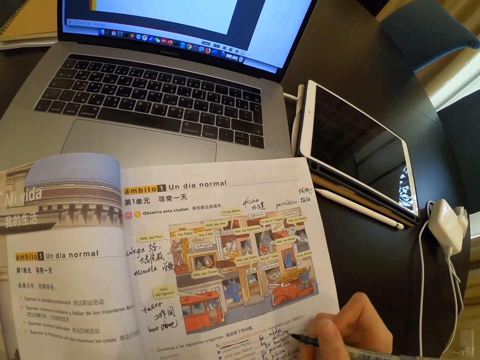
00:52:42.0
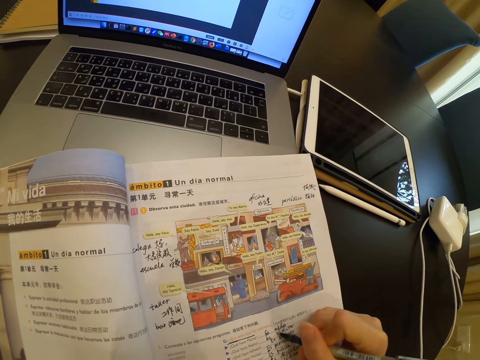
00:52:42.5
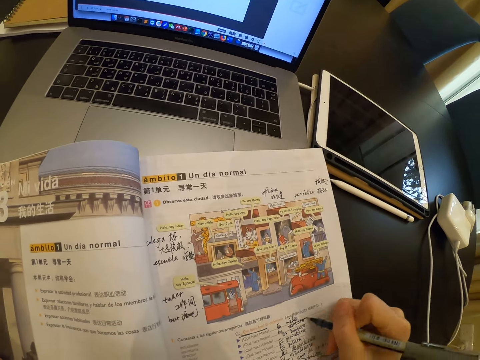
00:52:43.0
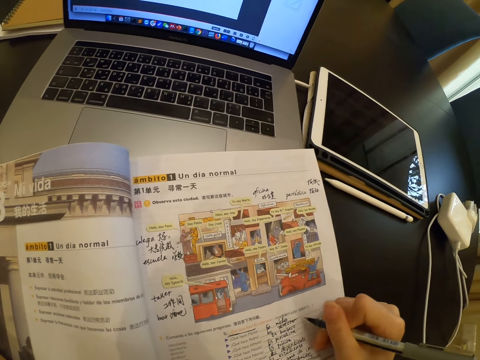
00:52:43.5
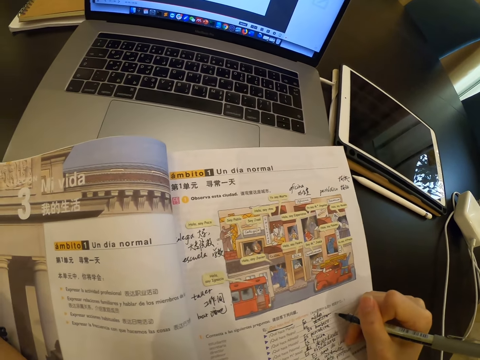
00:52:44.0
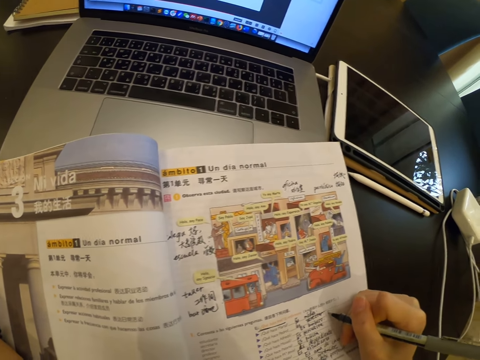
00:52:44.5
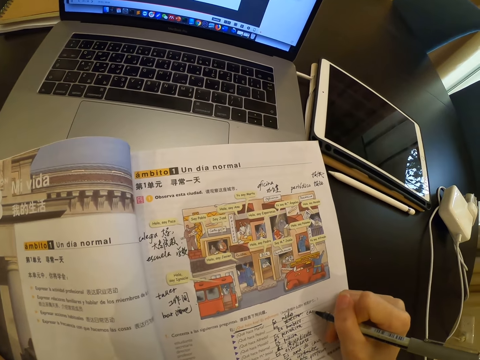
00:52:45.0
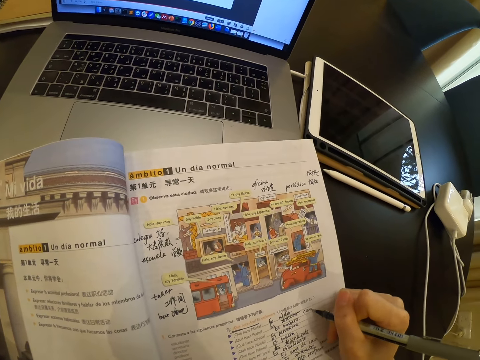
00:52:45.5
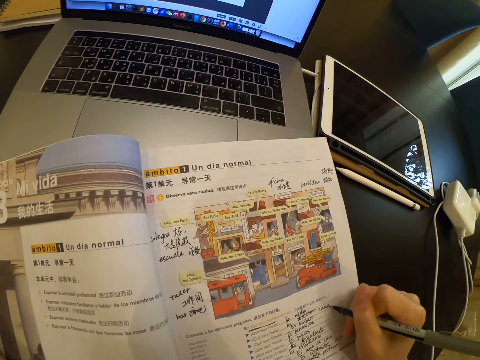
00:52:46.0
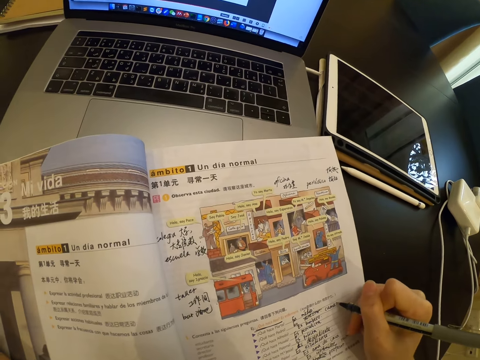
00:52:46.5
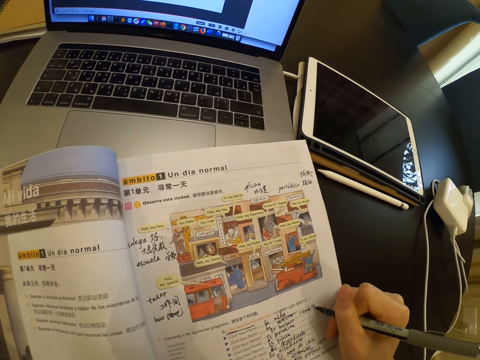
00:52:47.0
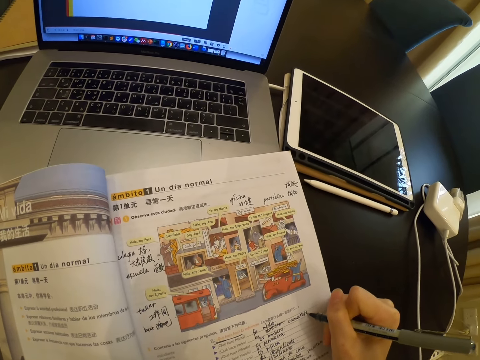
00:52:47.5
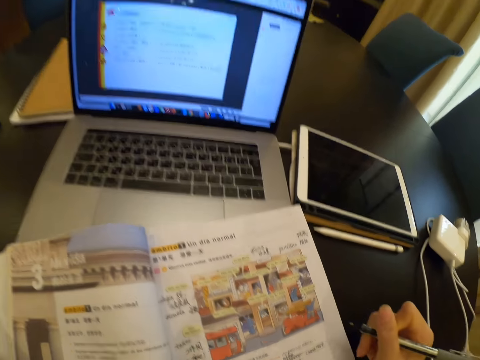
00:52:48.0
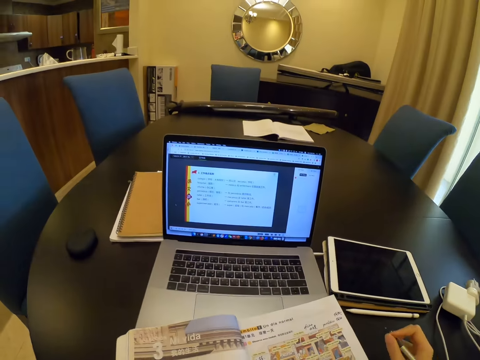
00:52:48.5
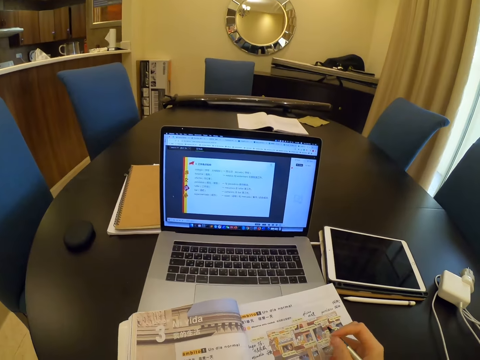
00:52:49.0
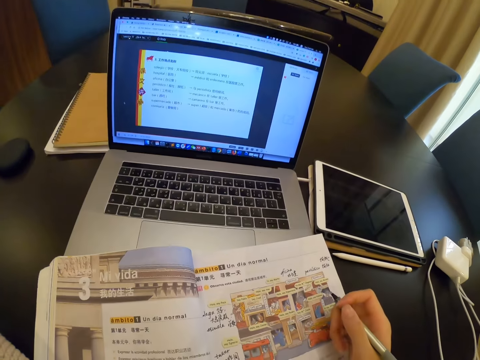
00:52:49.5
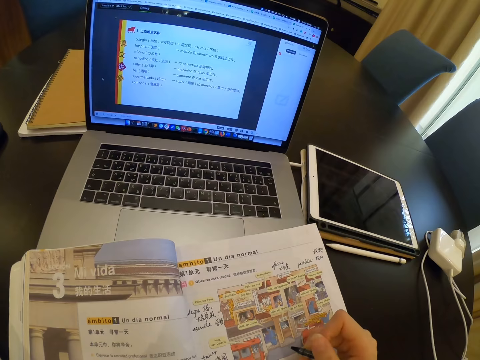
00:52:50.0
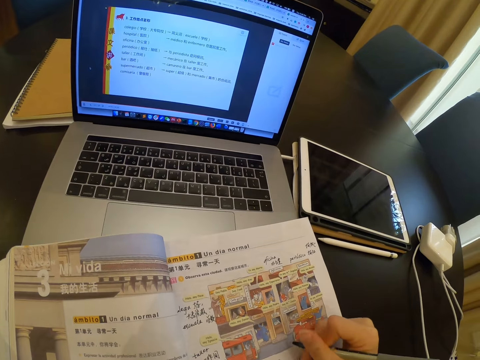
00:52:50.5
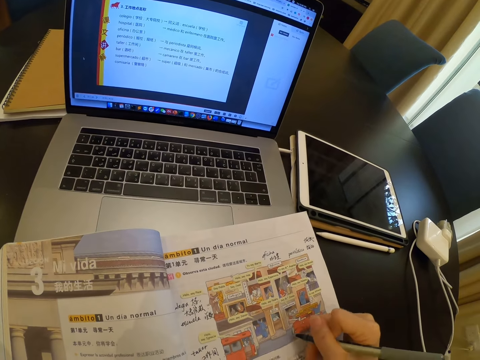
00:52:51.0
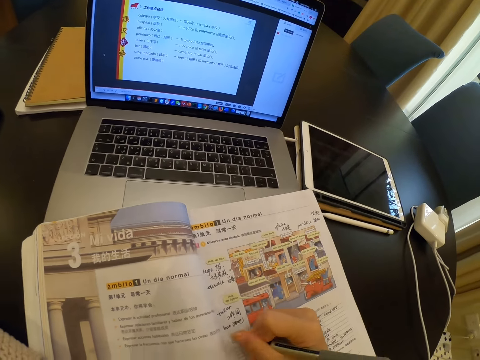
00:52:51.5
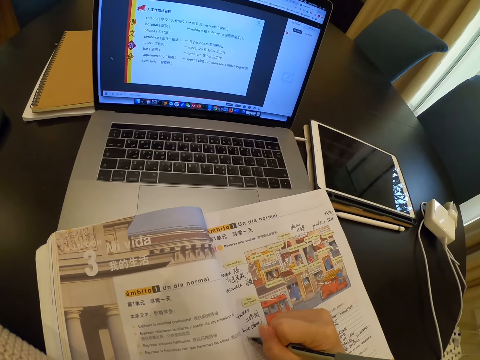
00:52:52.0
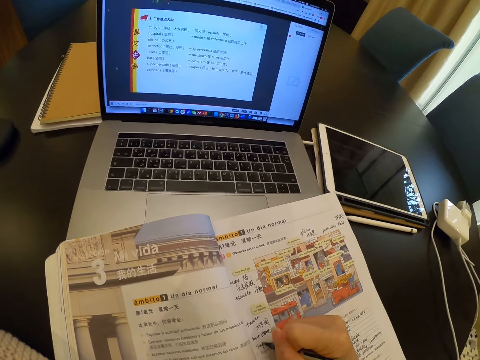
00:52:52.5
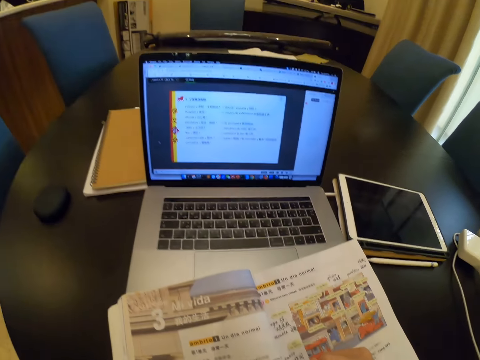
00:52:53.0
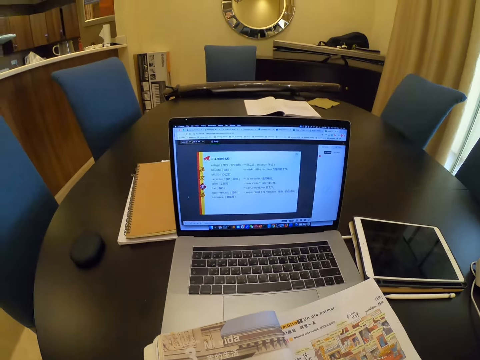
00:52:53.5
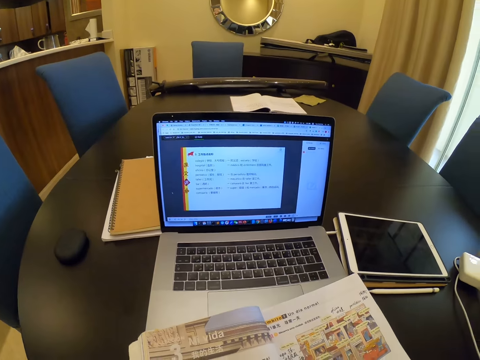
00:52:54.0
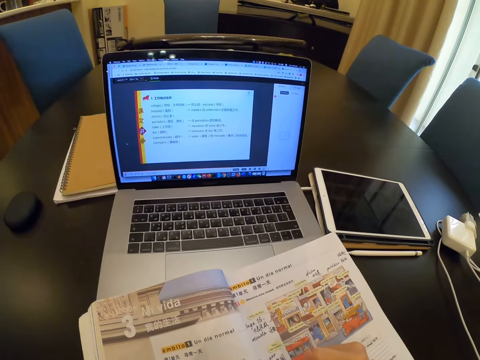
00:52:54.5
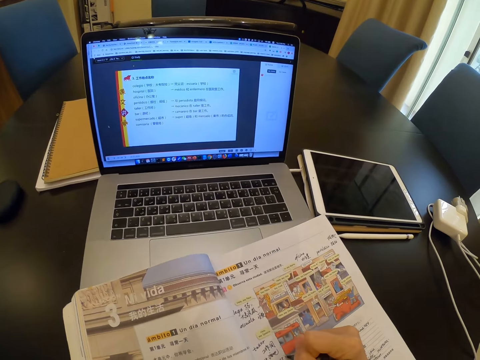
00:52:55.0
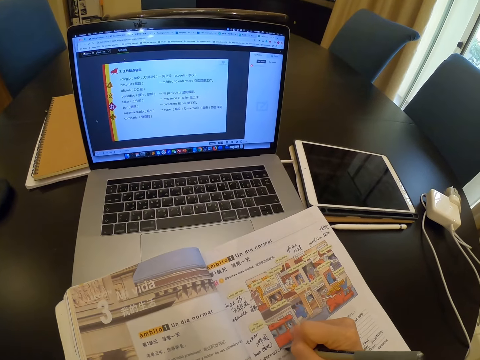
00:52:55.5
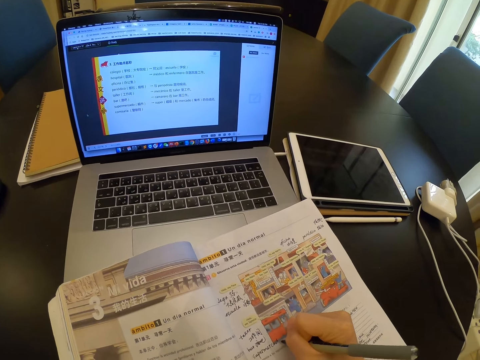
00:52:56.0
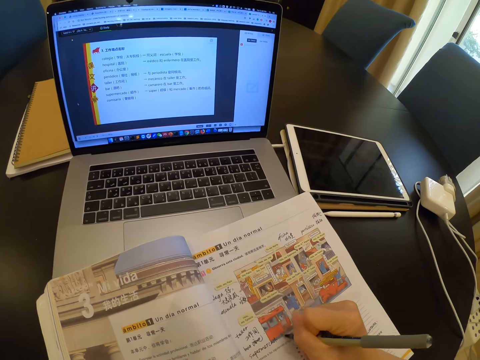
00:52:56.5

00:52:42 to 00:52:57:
The camera wearer writes on the book. They look at a laptop. They write on the book. They look at the laptop.

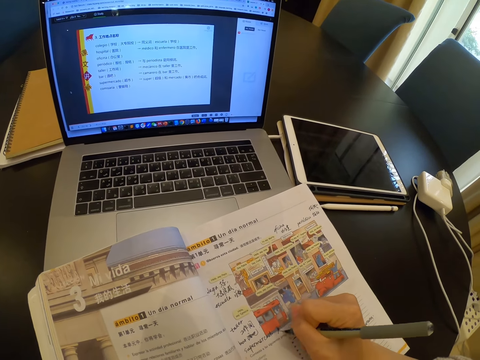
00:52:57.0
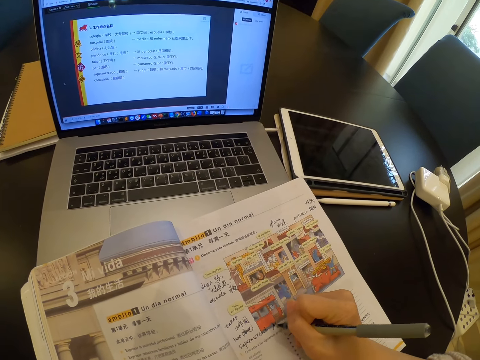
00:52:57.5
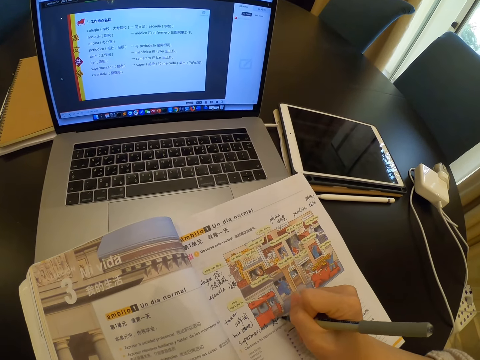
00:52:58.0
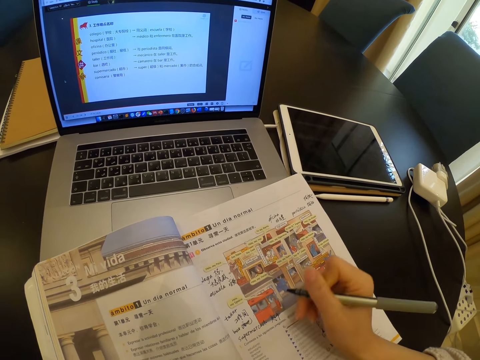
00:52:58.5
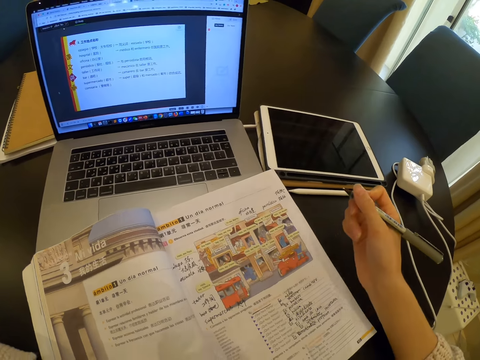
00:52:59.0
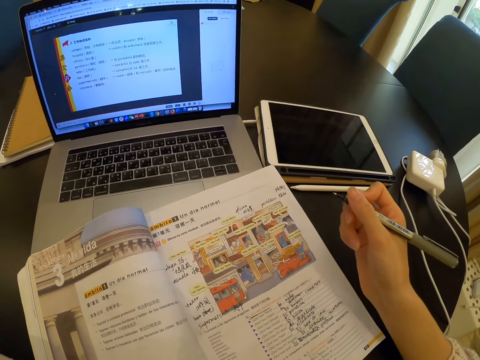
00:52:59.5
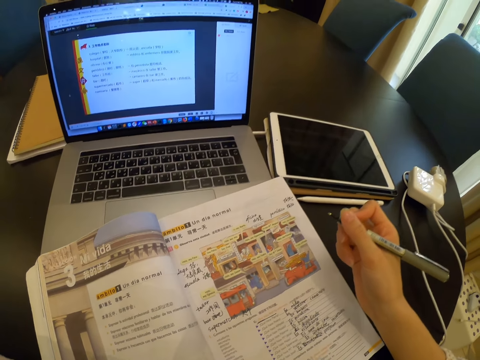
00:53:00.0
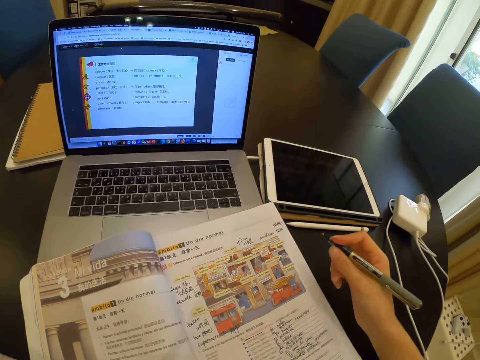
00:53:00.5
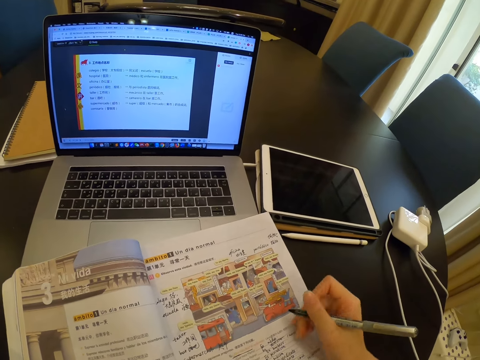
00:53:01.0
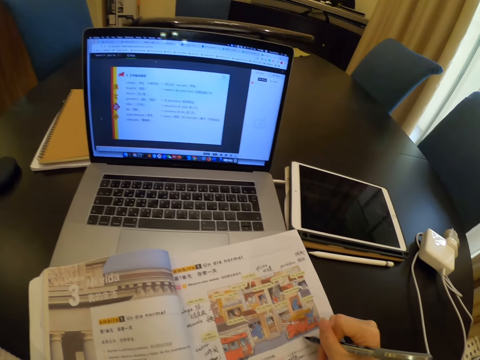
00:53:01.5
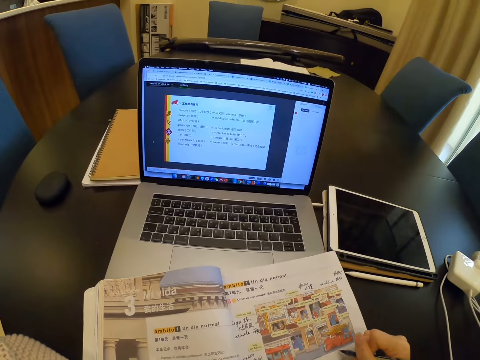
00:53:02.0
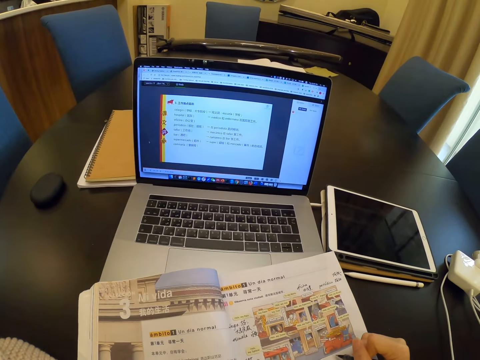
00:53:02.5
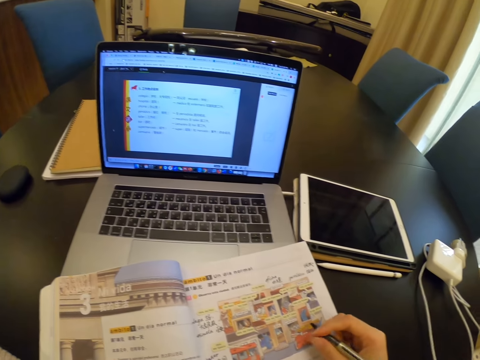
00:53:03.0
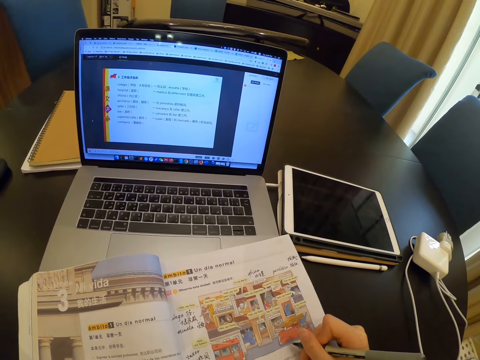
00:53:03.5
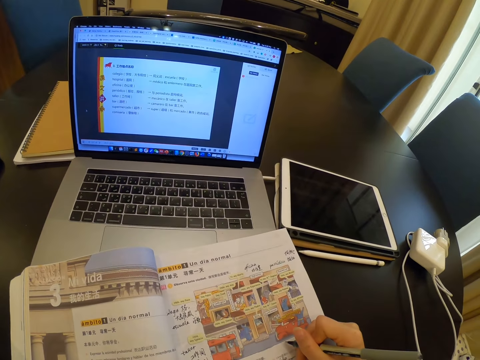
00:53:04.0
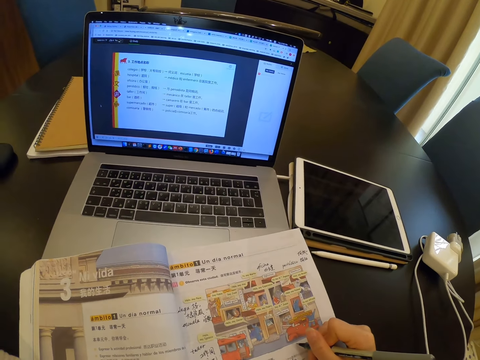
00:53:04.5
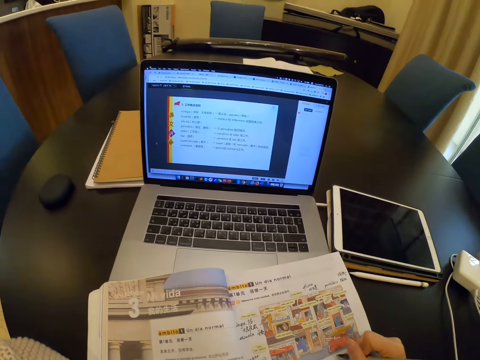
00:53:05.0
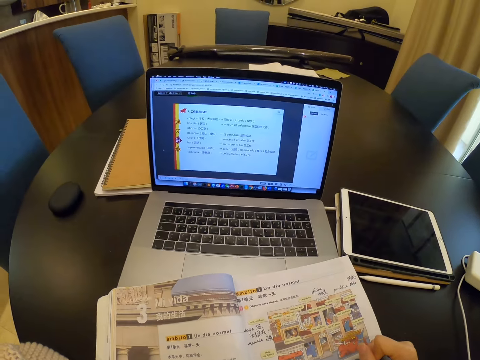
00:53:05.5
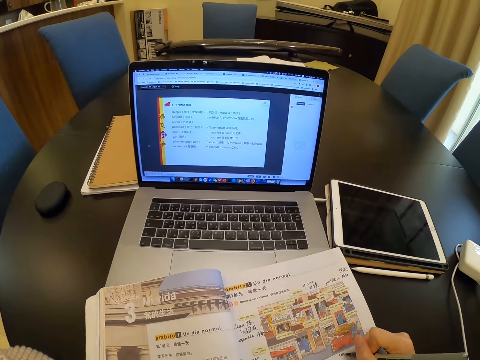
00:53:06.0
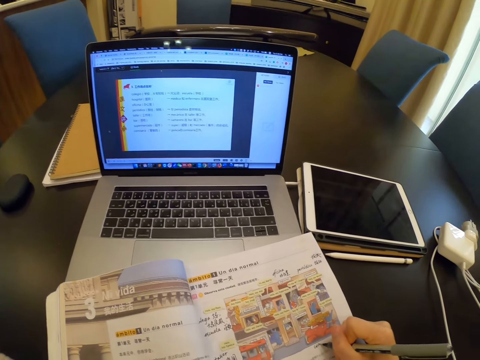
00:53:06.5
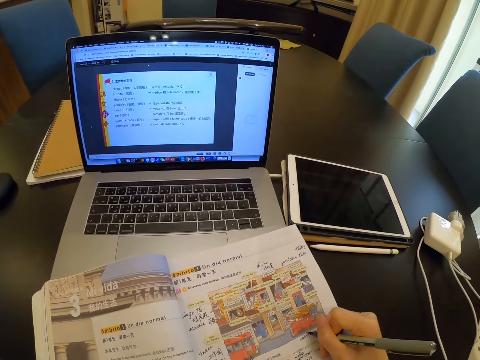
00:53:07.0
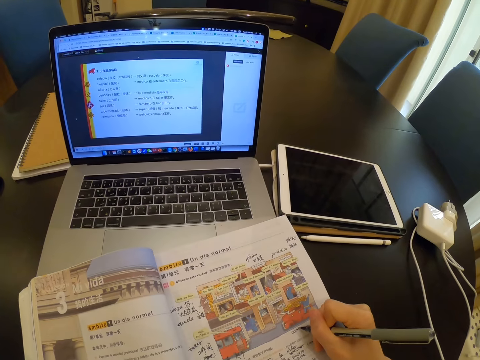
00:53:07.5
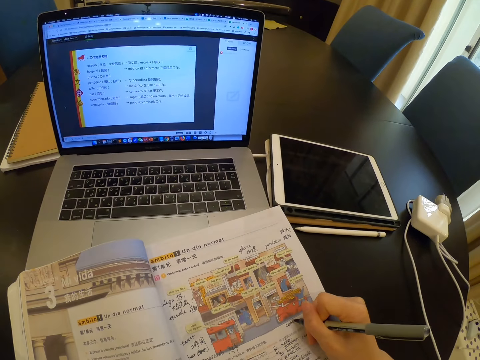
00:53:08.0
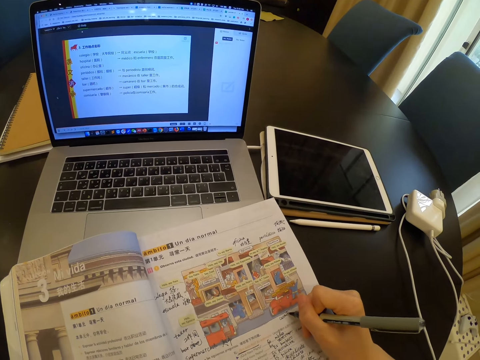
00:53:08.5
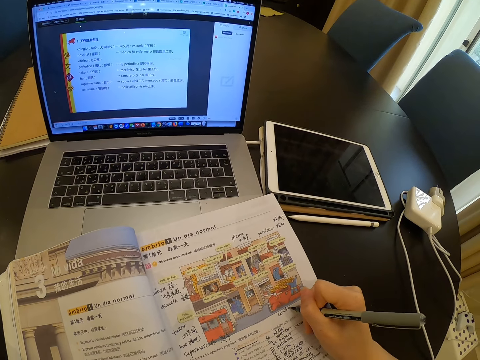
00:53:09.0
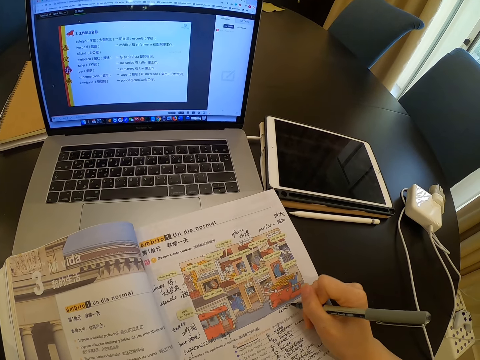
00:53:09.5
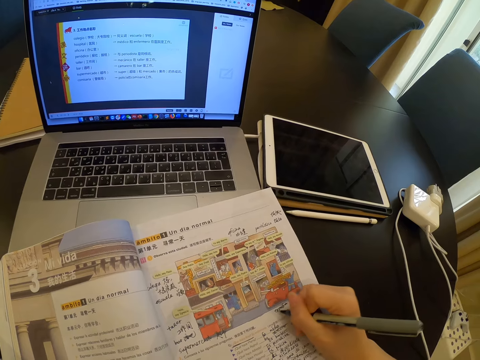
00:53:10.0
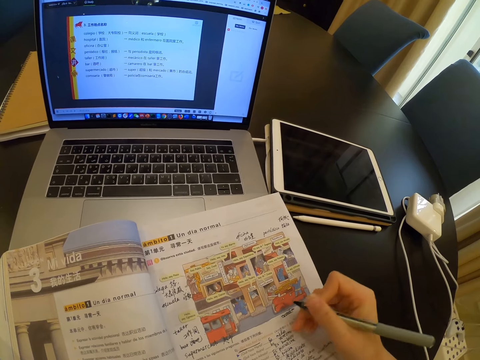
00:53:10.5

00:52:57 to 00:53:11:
The camera wearer stops writing. They write on the book.
